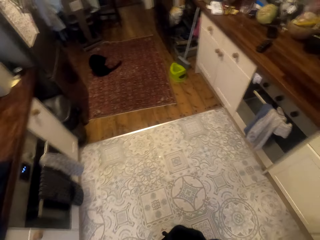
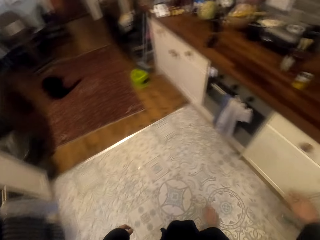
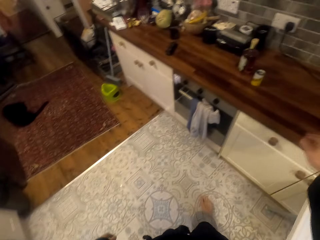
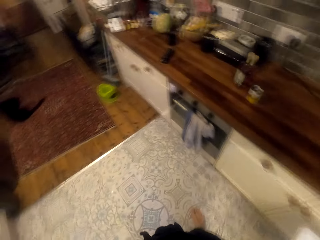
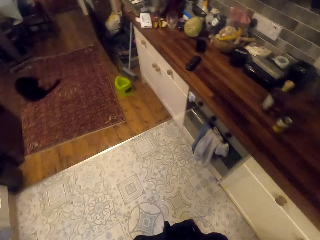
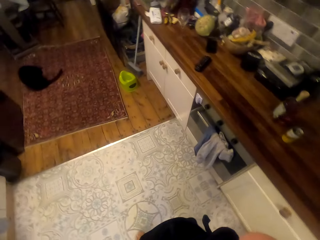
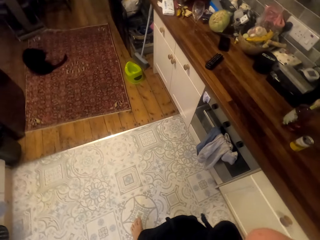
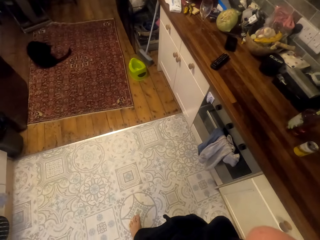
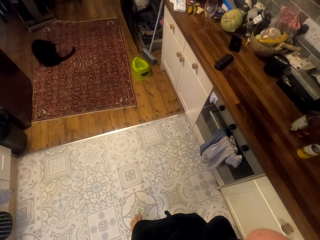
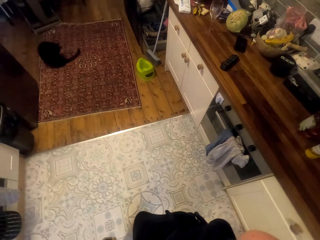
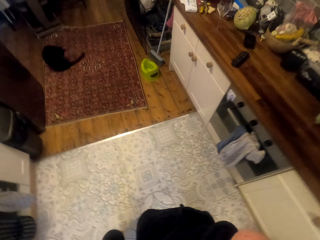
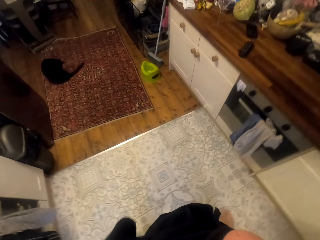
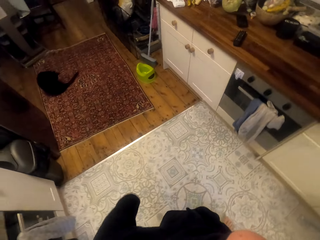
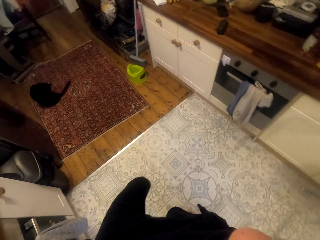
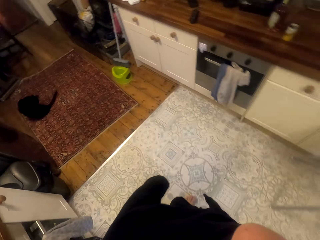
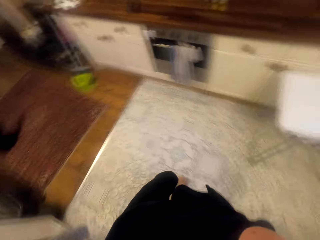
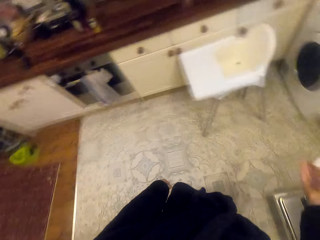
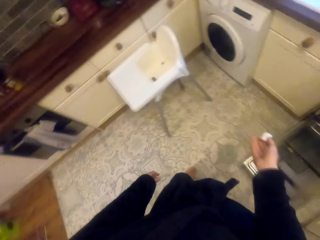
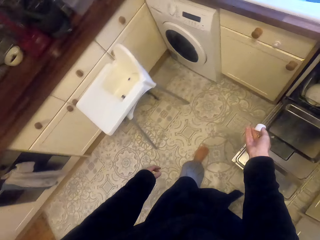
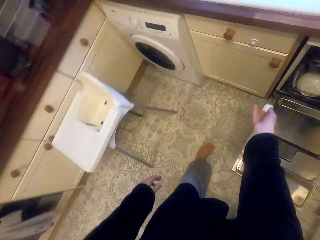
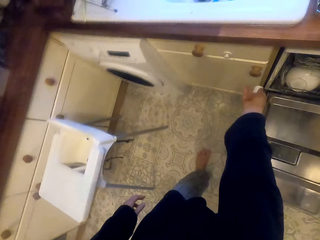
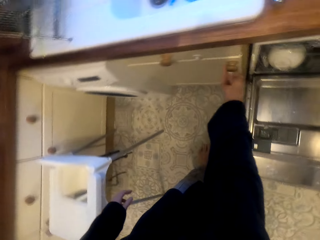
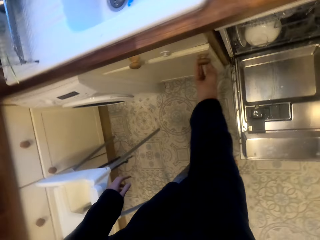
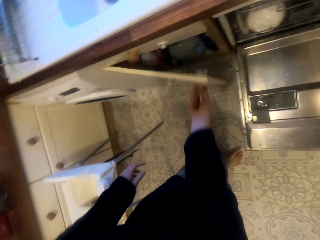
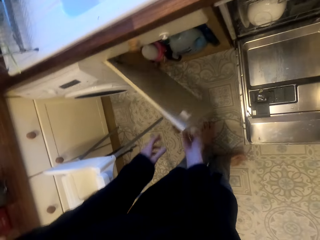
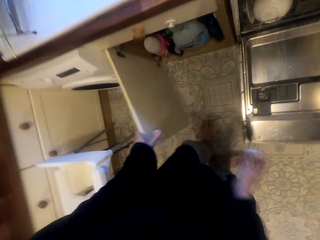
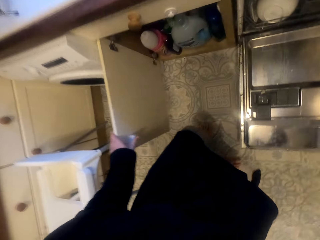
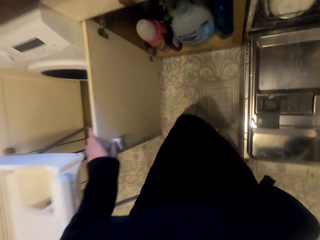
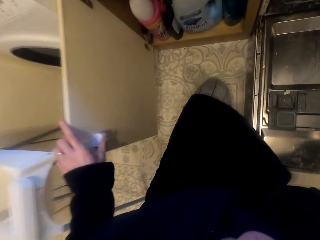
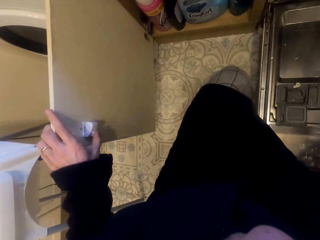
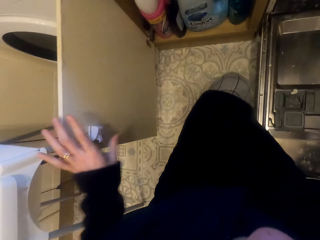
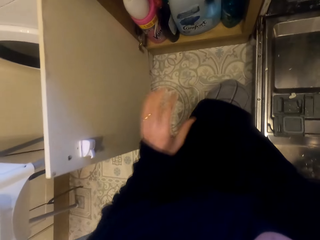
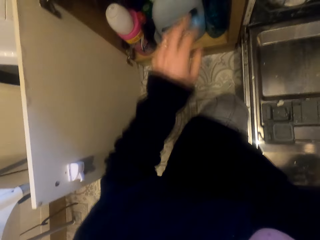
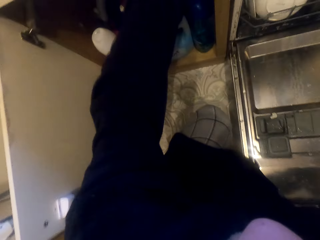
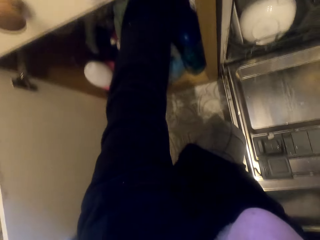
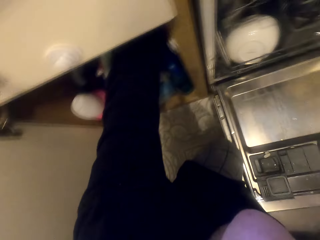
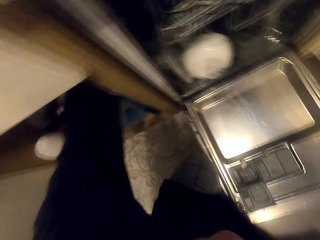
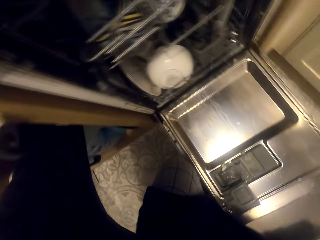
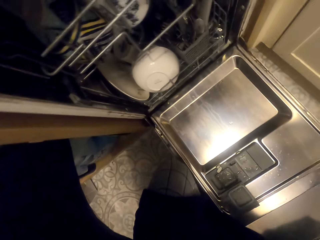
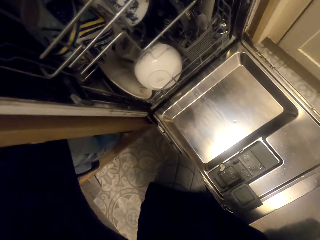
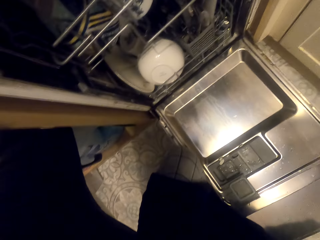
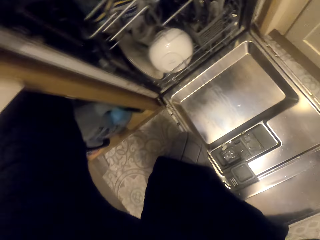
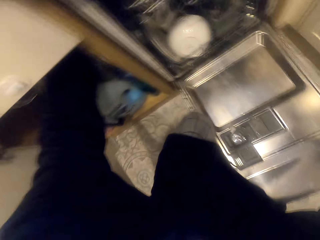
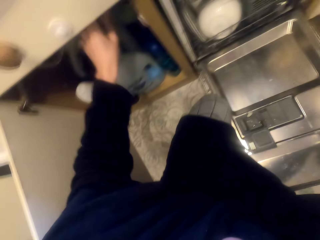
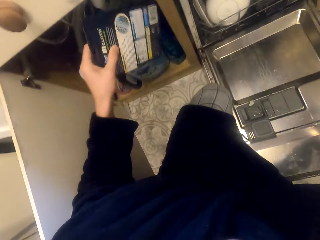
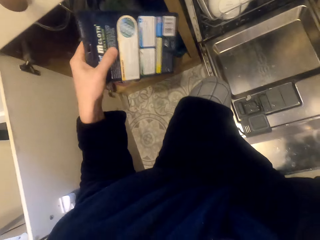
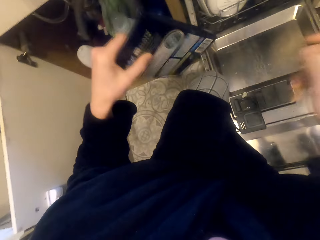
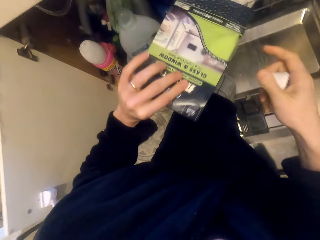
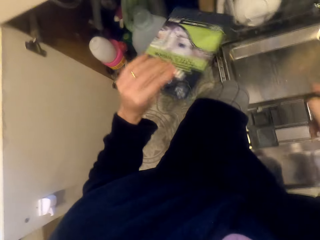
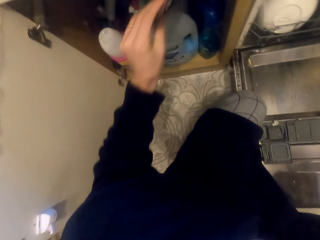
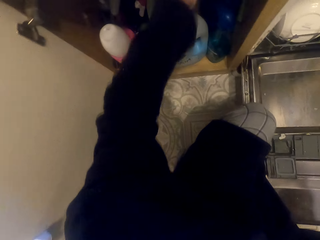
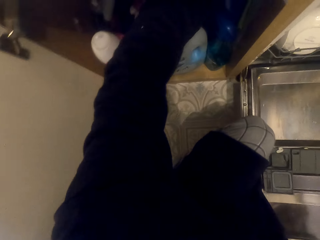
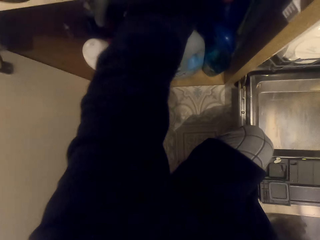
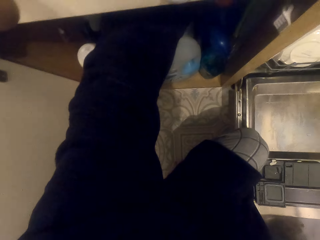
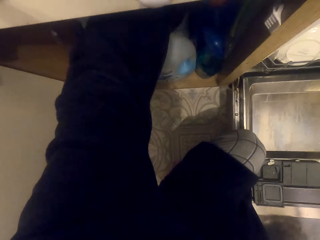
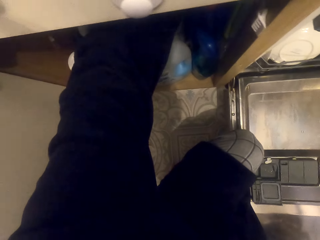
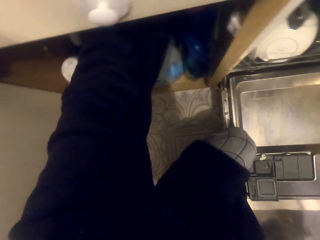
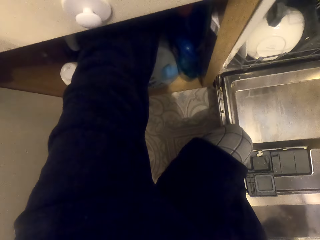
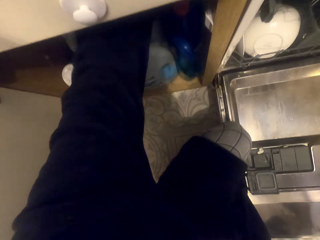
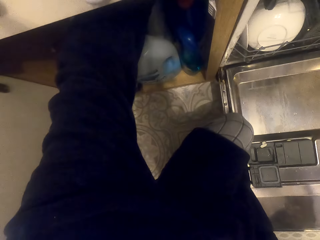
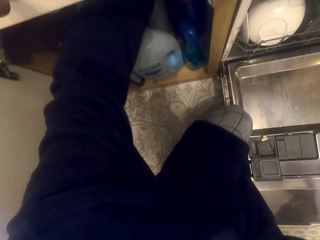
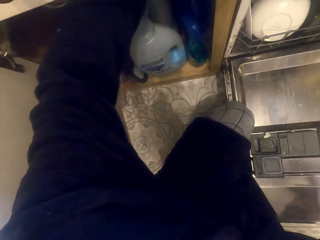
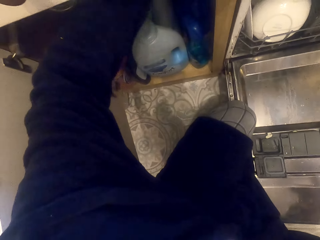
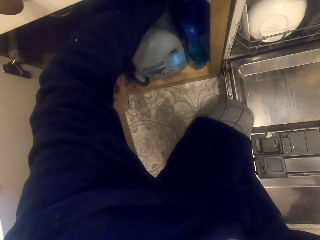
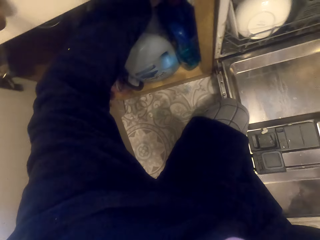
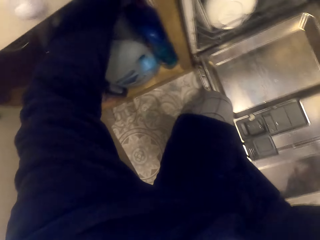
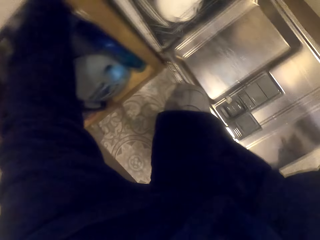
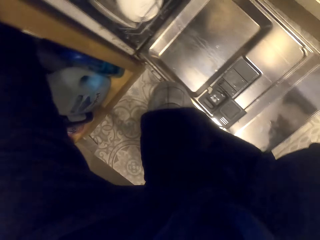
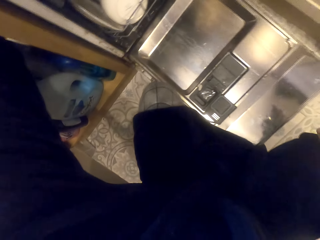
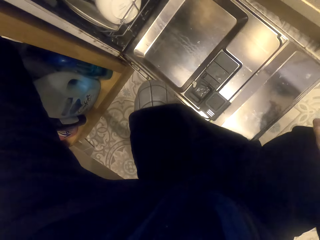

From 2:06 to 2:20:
The camera wearer picks up a cabinet opener. They open a kitchen cabinet. They take out a book from the cupboard. They put back the book. They take out a soap cube.

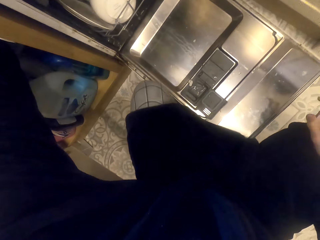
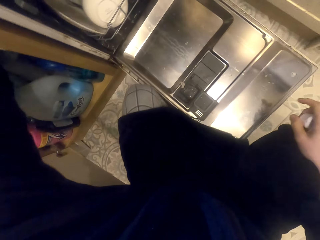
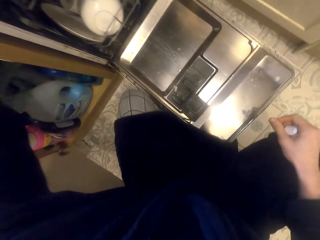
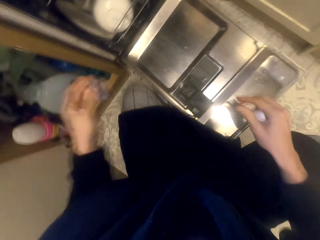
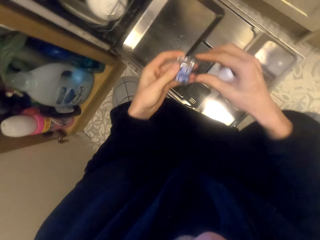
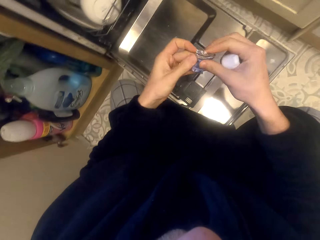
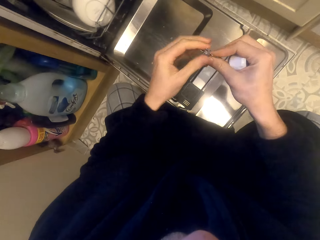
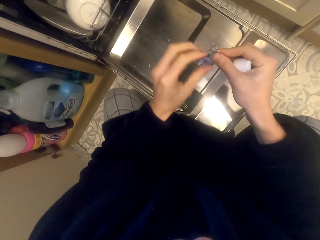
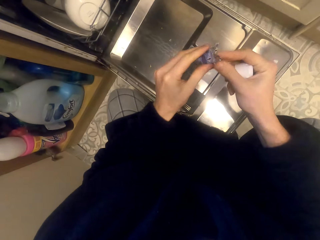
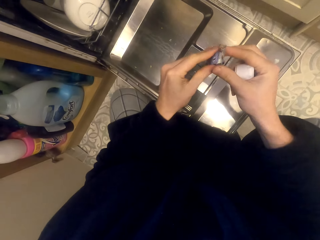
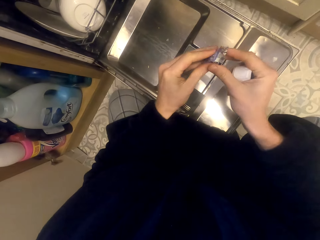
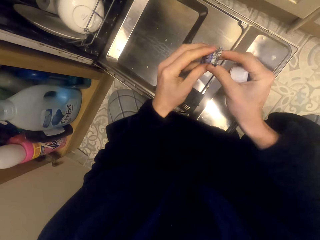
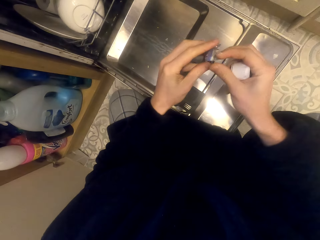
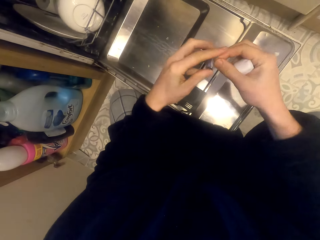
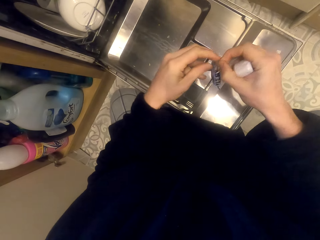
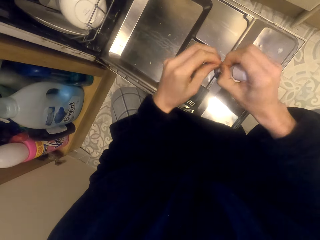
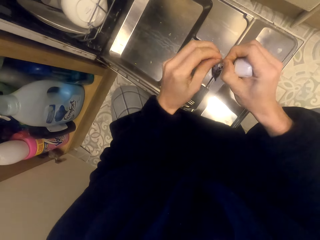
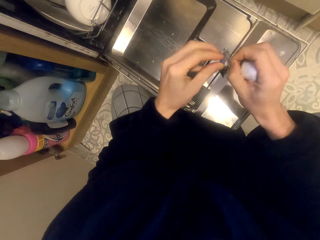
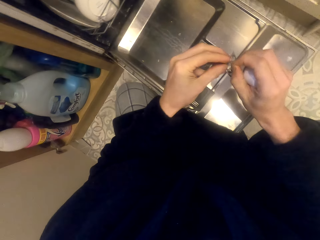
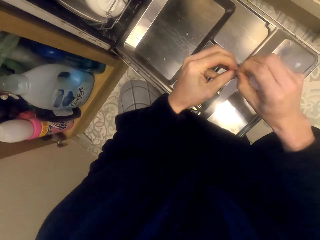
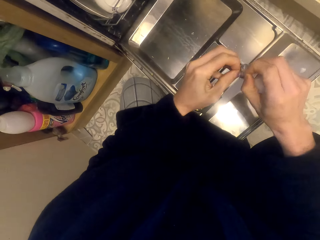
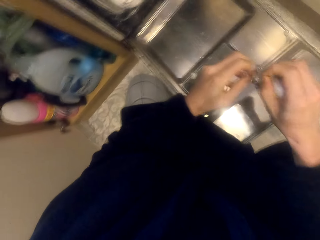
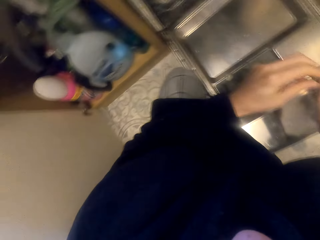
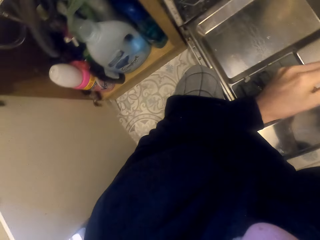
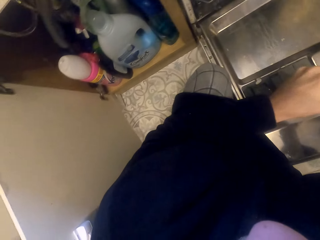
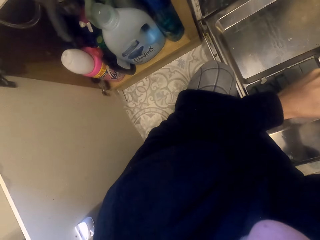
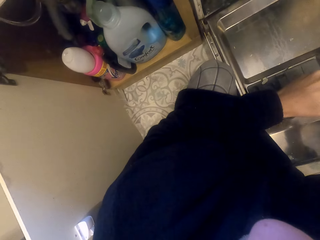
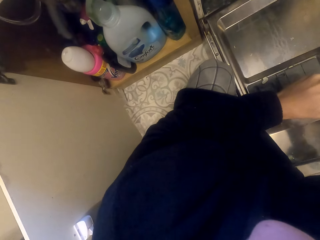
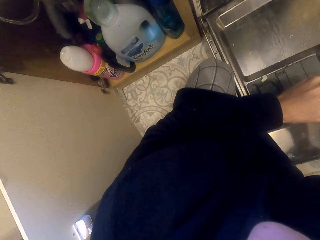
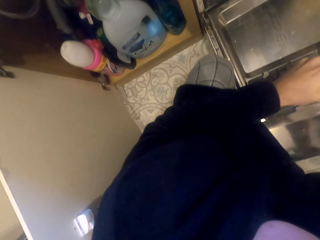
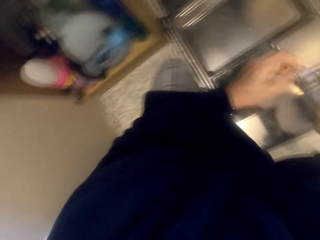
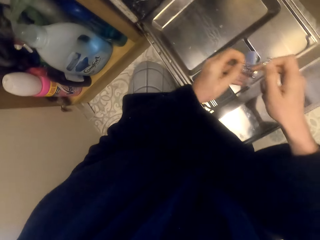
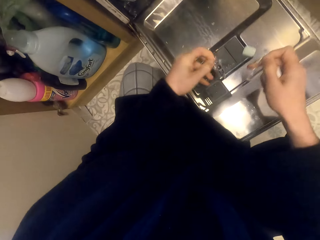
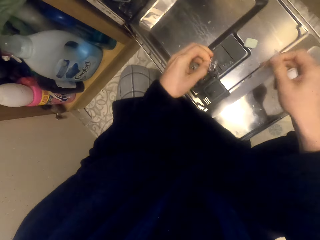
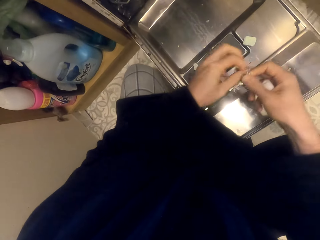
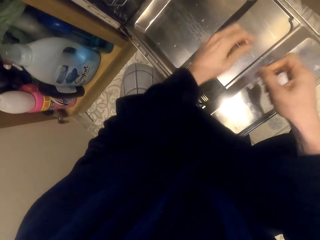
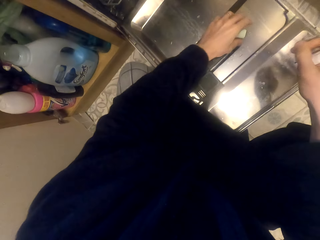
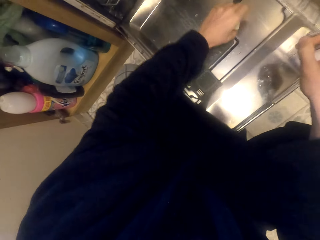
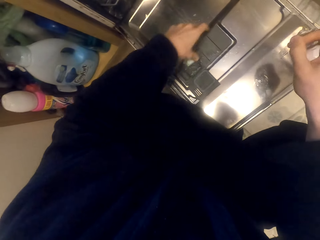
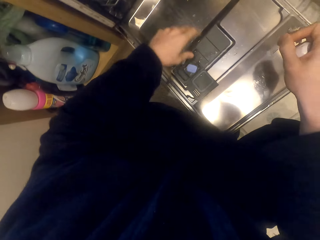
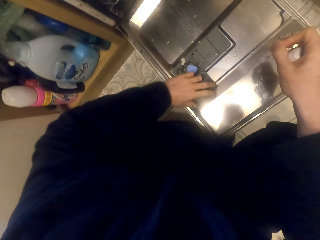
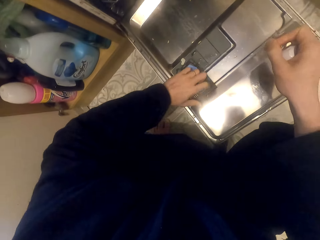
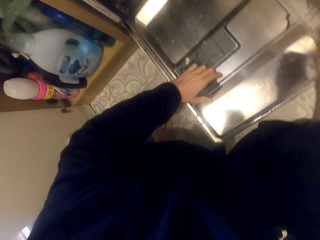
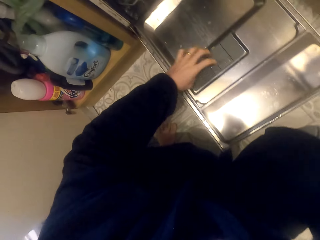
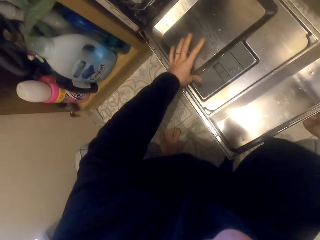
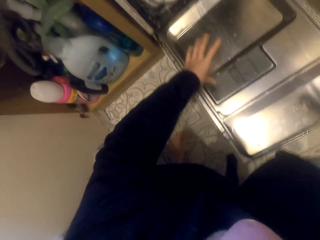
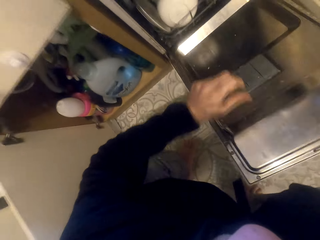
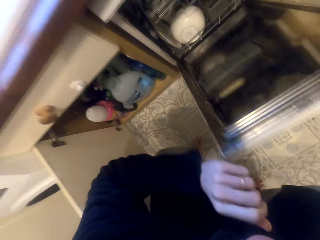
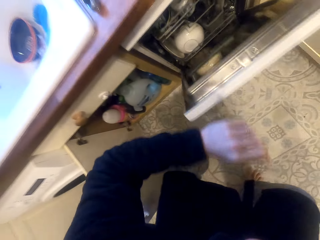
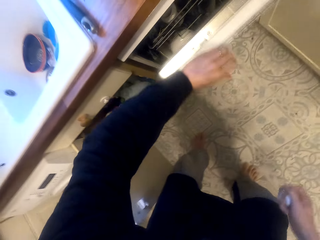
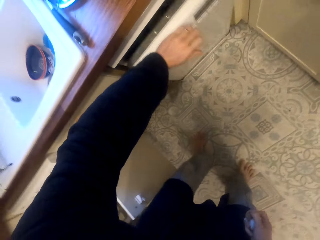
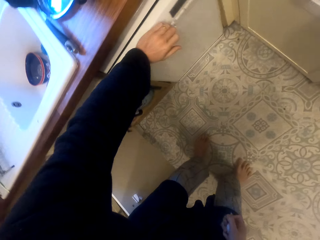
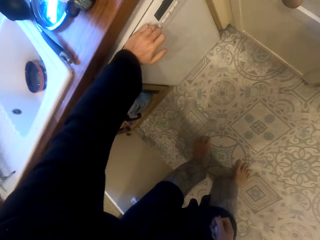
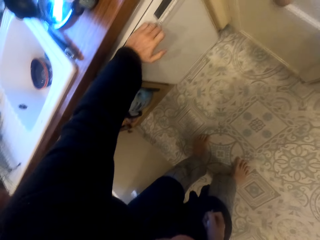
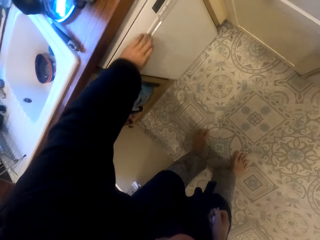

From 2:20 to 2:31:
The camera wearer holds the soap with both of his hands. He unwraps the soap. He lets the soap fall on the dishwasher. He holds the soap on the dishwasher. He moves the soap in the dishwasher and puts the soap in the utensils cleaning machine. He closes the soap dispenser. He closes the machine.
